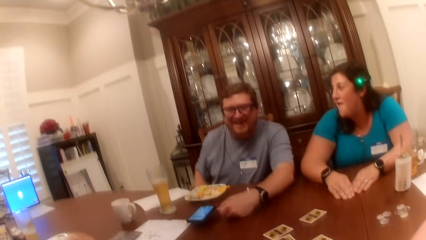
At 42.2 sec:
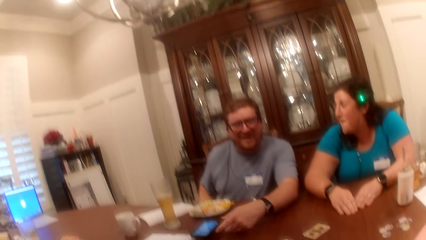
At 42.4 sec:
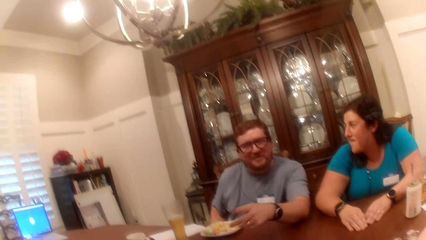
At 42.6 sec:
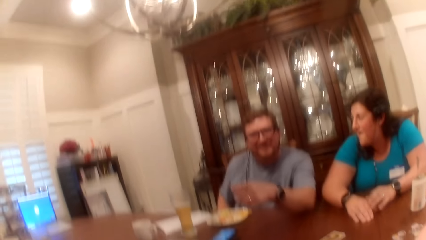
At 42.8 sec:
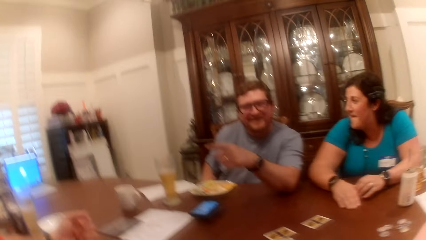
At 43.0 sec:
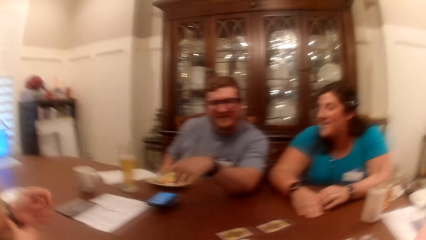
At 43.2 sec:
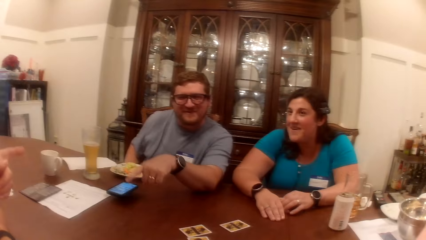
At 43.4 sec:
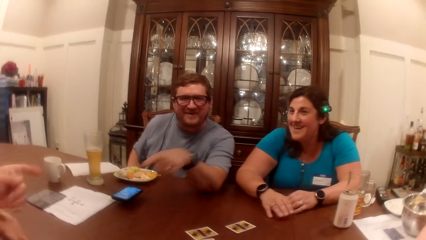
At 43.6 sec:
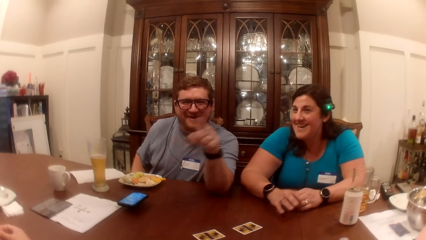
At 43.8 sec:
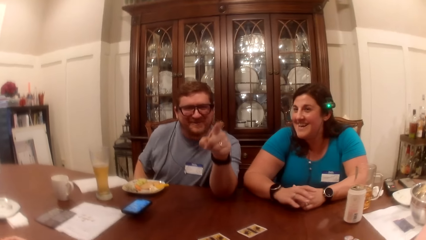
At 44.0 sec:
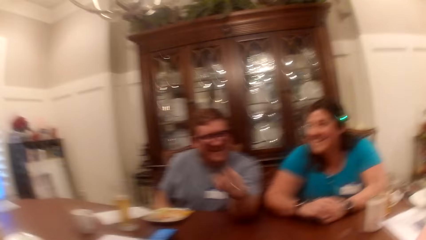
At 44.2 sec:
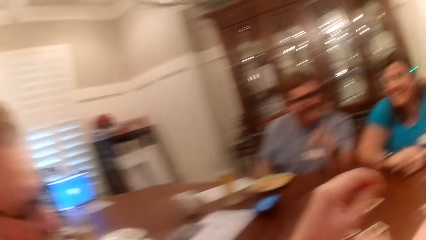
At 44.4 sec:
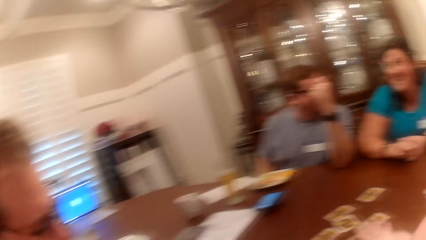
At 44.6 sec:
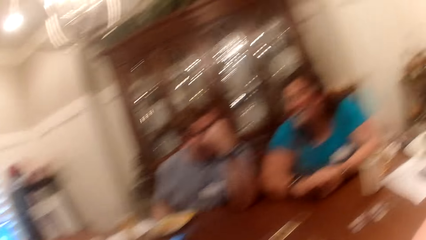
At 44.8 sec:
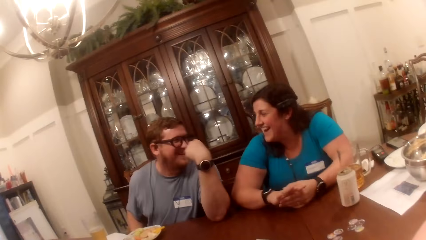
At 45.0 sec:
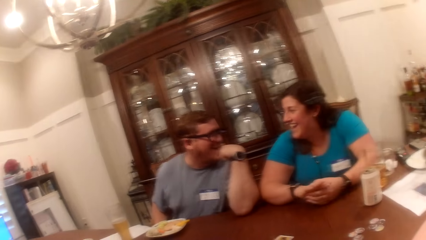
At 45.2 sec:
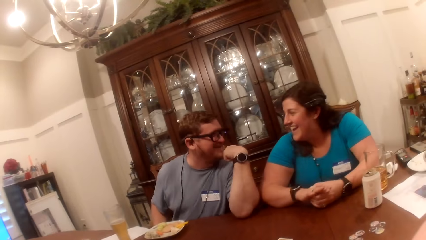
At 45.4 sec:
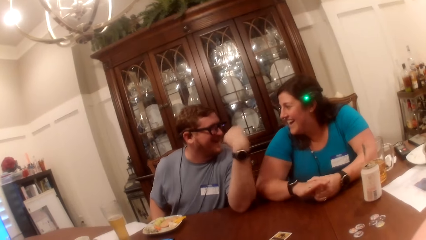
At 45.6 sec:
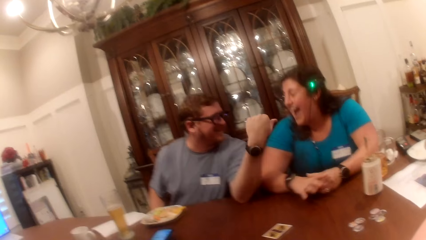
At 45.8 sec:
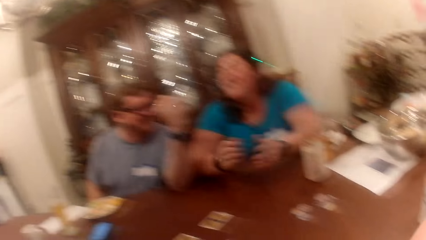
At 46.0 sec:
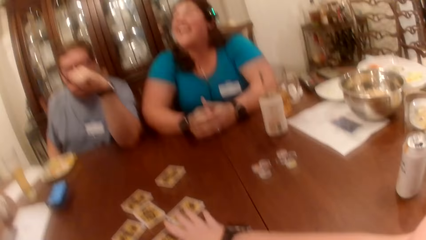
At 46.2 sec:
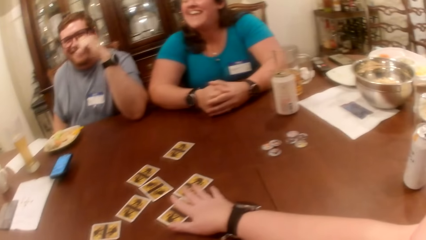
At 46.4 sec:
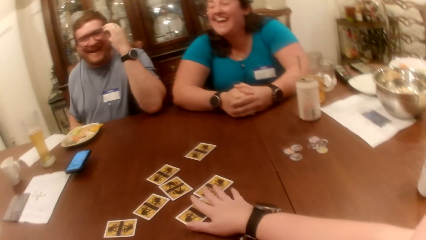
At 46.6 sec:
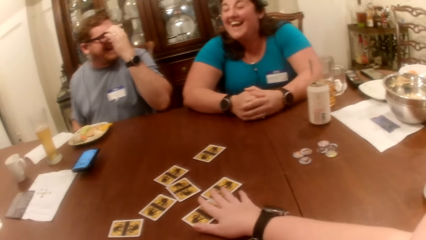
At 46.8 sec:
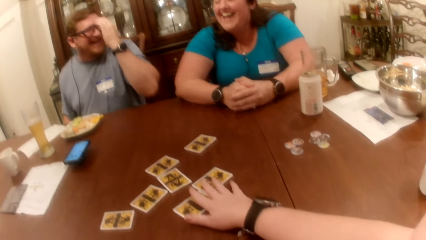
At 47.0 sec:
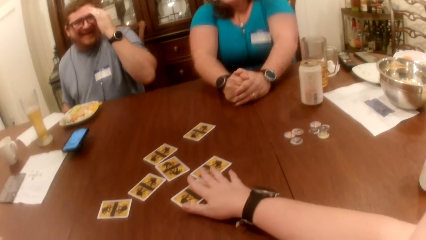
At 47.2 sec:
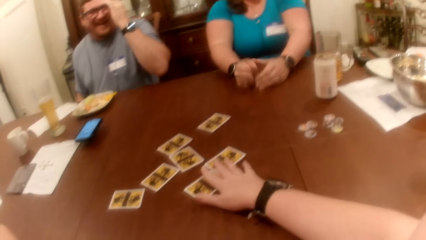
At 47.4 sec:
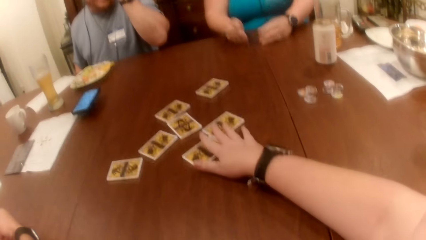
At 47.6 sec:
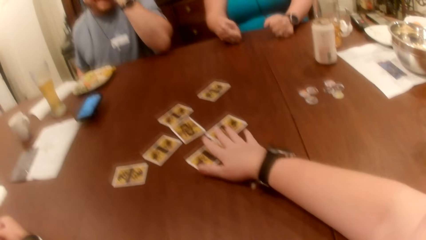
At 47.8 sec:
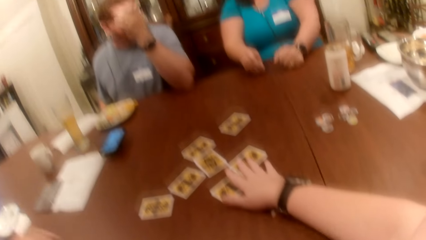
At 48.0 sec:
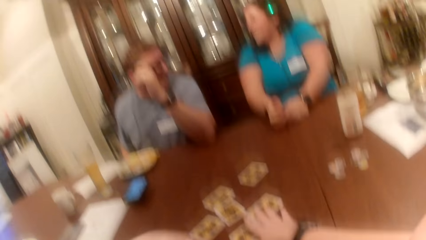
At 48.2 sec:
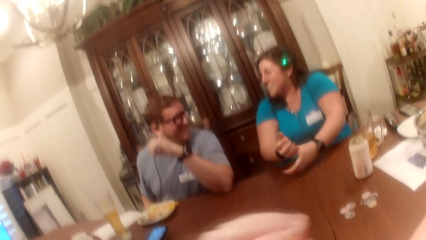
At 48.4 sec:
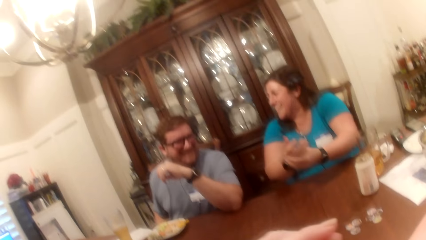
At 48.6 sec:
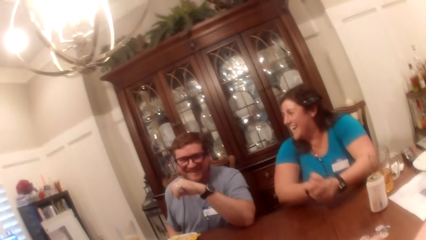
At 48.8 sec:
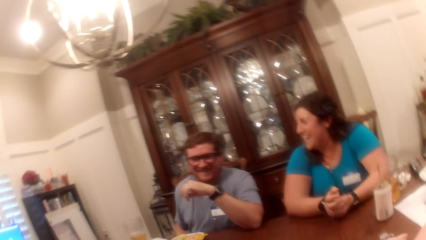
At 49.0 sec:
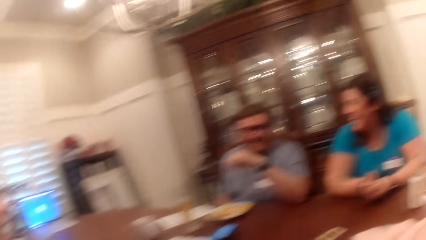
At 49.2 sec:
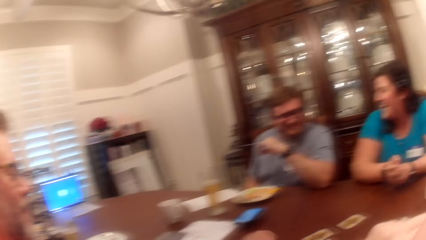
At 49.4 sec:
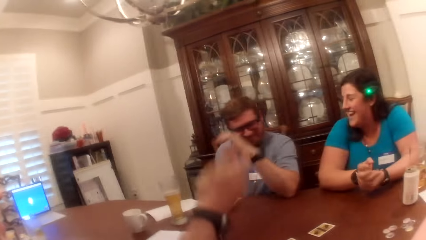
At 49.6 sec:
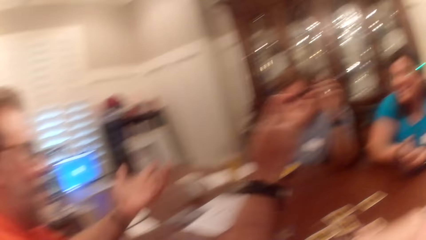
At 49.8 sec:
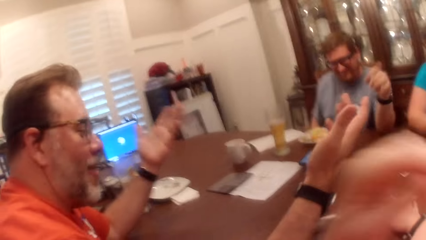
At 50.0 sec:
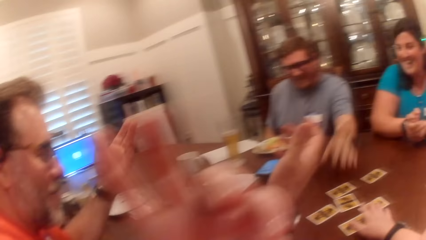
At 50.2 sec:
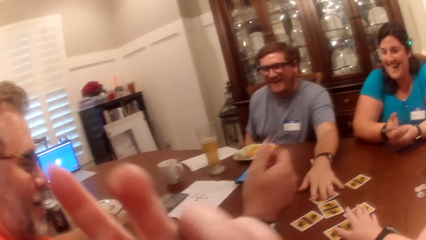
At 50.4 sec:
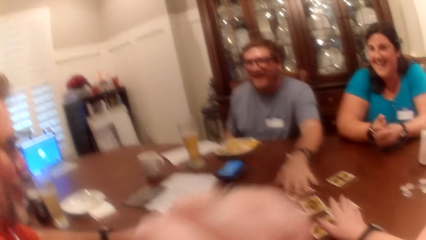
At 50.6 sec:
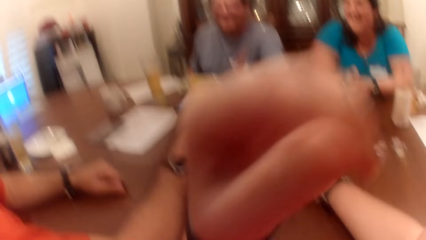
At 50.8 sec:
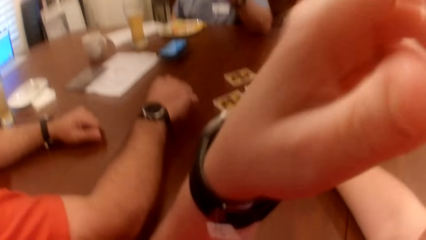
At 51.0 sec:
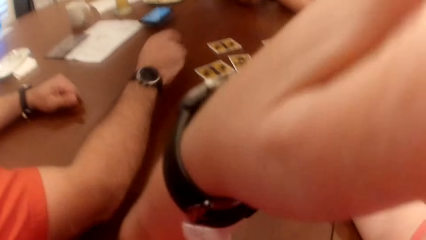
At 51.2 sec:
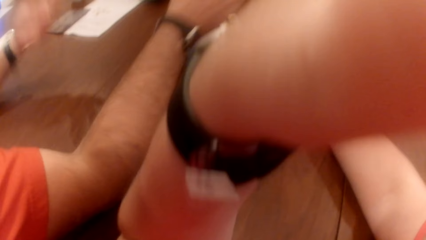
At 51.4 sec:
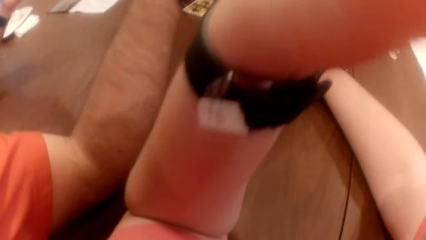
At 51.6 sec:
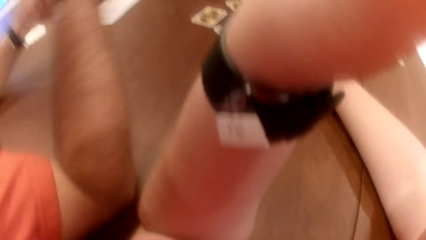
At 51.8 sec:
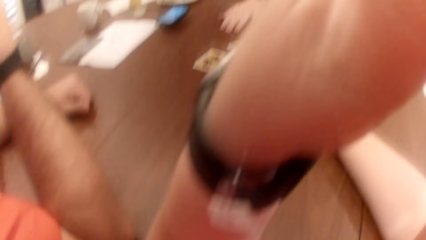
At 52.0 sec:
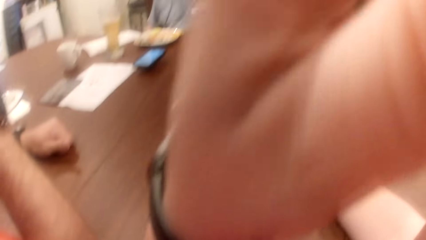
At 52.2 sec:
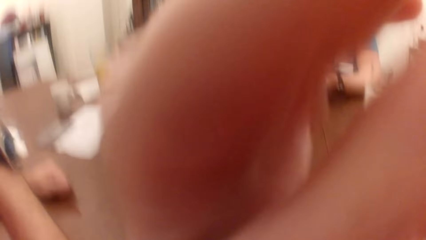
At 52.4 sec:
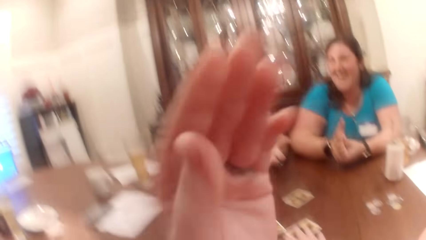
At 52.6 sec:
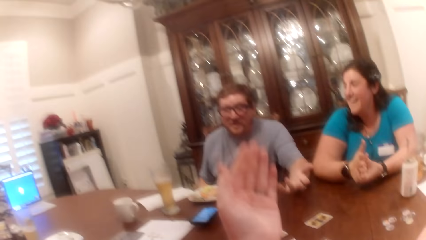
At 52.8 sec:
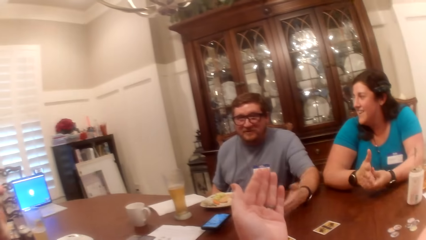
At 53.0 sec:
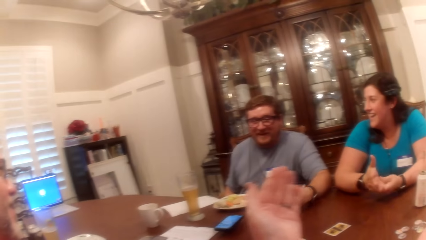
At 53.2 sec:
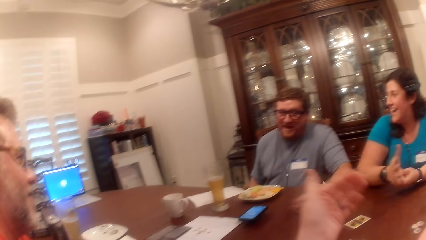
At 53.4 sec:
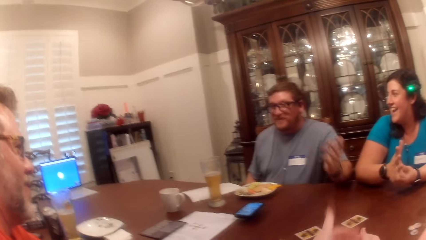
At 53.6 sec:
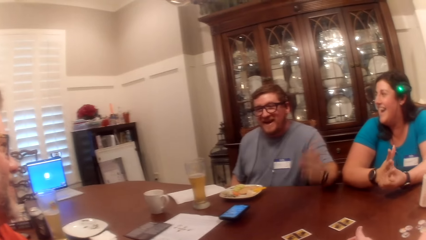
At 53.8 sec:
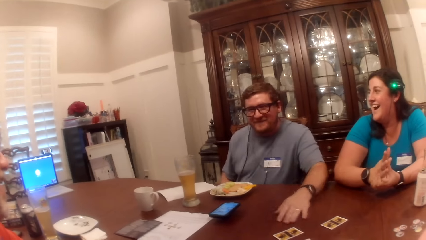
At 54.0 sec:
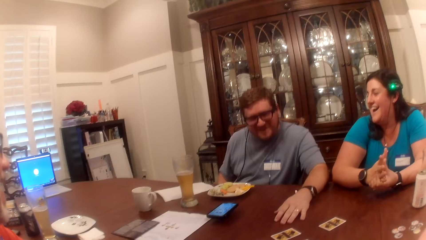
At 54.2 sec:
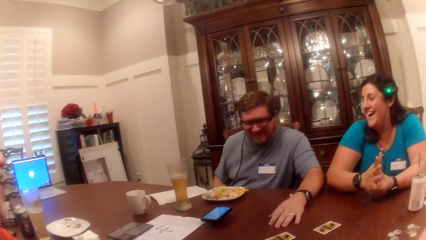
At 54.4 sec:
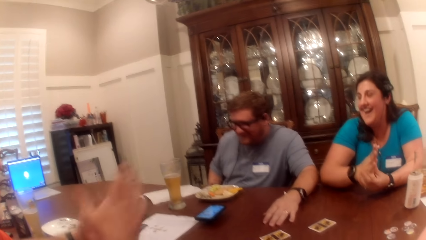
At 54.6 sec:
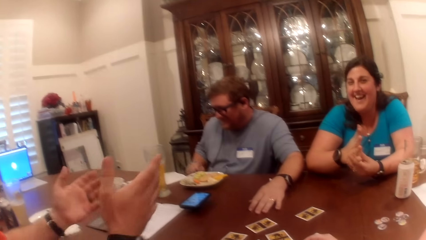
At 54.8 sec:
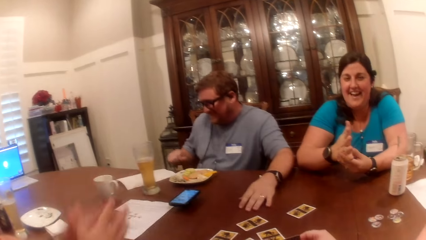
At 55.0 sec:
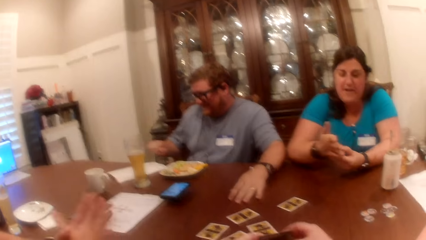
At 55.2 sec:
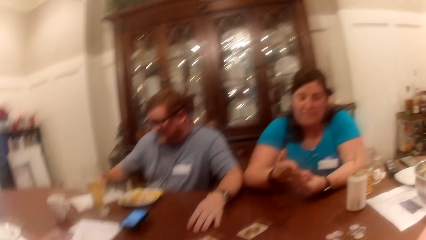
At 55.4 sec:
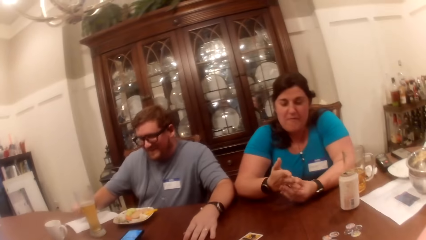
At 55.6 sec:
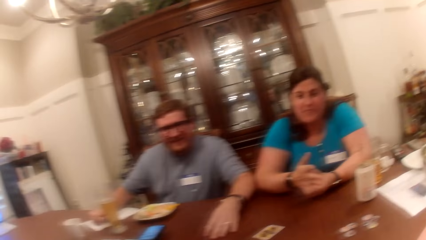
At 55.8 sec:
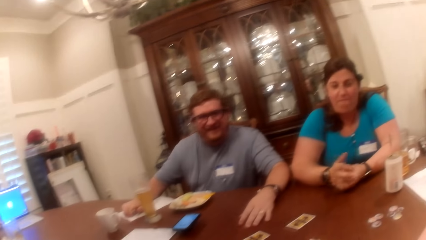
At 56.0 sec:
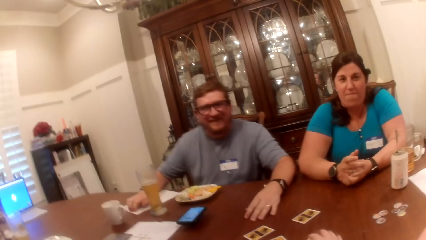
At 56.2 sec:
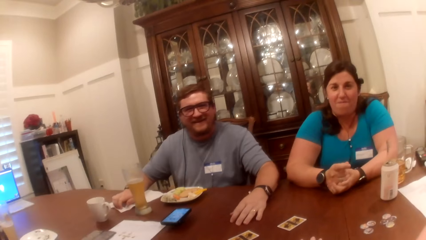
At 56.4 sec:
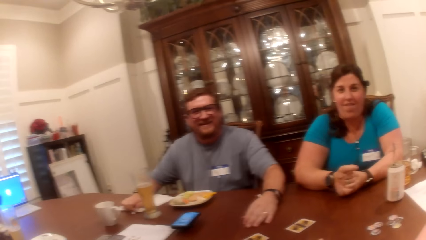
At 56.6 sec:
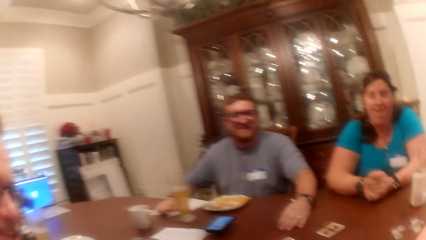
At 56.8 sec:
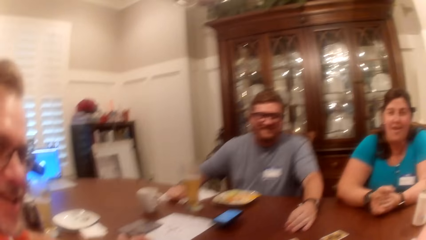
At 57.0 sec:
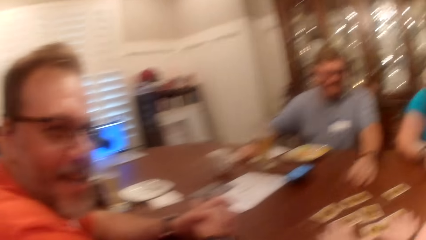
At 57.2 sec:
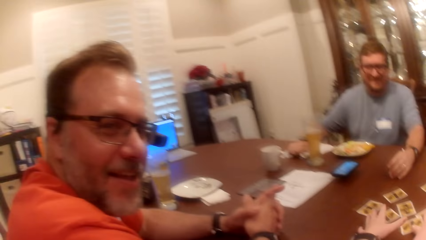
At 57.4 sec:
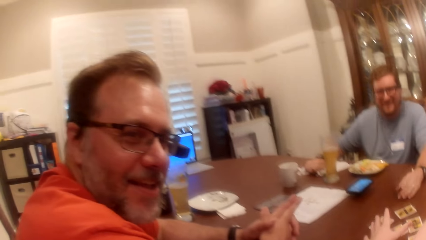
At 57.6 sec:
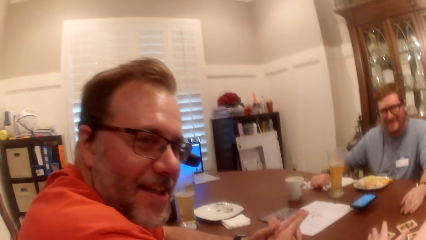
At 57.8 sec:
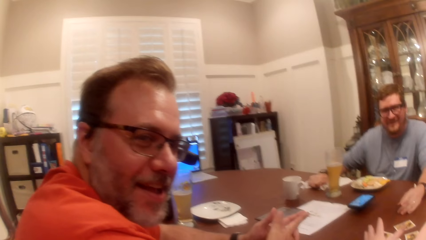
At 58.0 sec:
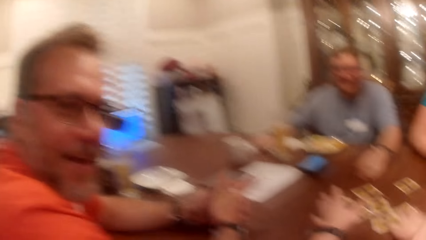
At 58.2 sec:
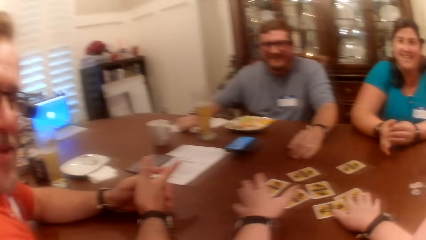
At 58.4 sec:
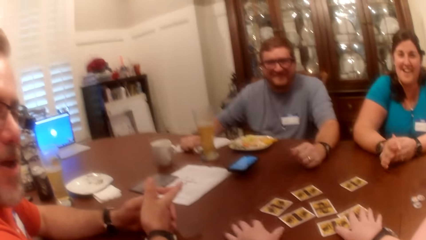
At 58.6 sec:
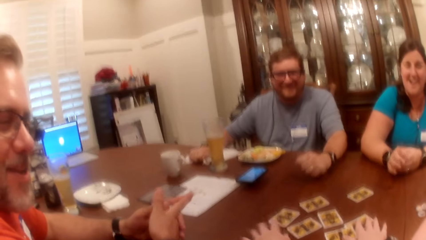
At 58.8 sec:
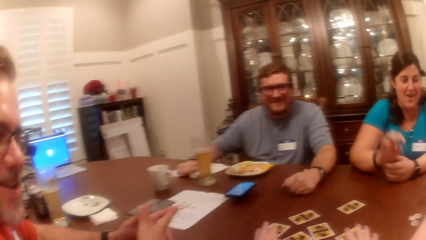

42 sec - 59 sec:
The camera wearer places a hand on the cards. A man moves a card on the table with his left hand. The camera wearer fixes the camera. The man places his right hand on a napkin on the table.
